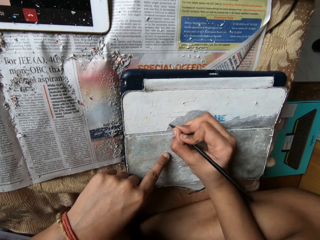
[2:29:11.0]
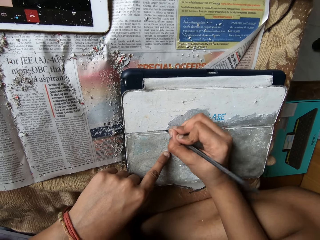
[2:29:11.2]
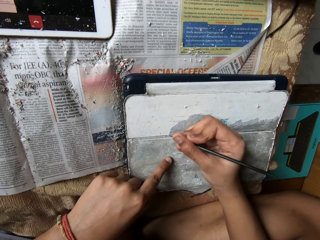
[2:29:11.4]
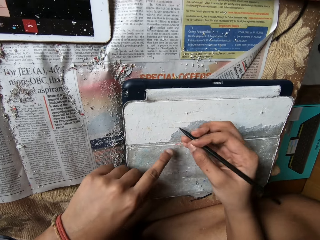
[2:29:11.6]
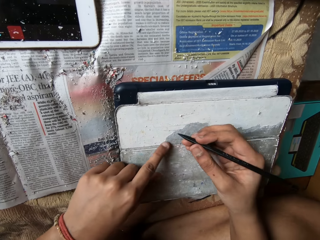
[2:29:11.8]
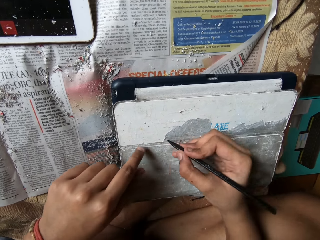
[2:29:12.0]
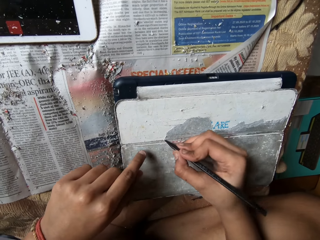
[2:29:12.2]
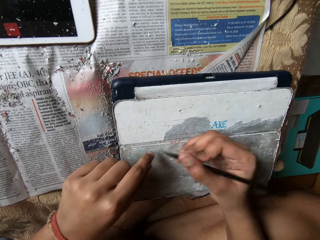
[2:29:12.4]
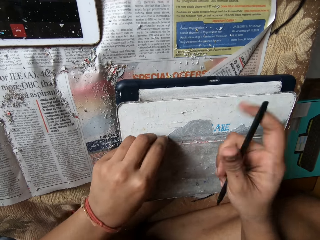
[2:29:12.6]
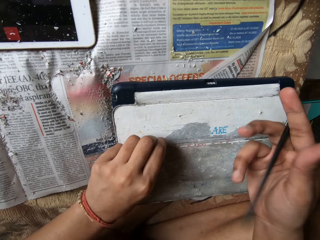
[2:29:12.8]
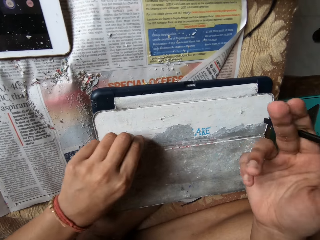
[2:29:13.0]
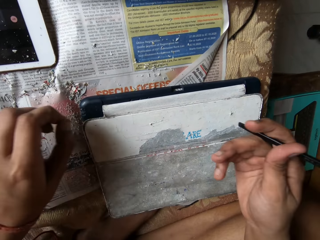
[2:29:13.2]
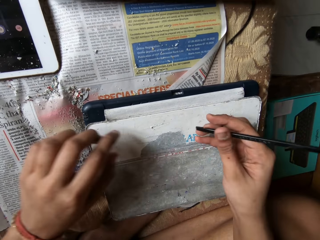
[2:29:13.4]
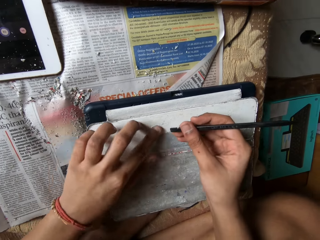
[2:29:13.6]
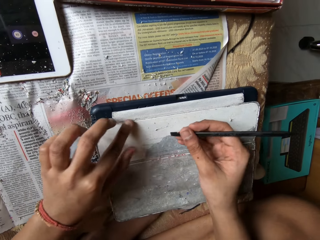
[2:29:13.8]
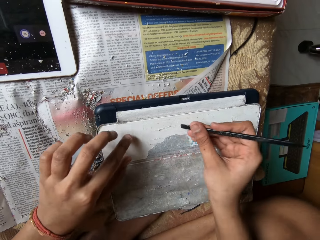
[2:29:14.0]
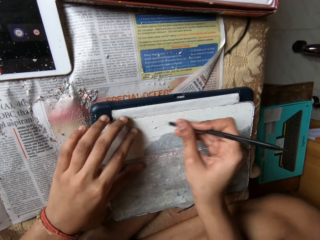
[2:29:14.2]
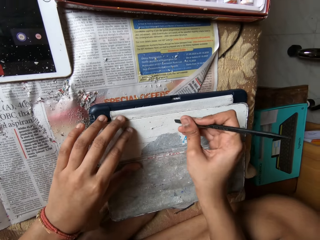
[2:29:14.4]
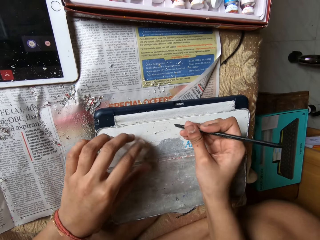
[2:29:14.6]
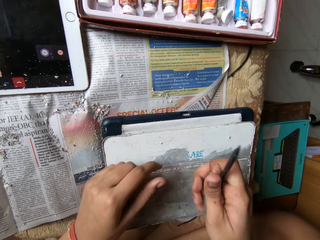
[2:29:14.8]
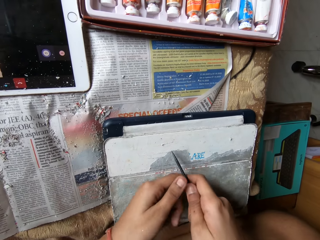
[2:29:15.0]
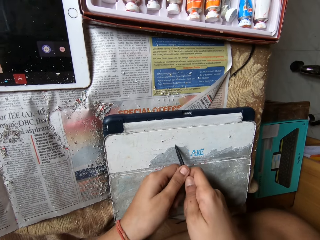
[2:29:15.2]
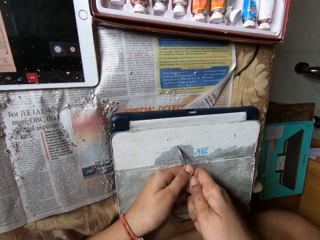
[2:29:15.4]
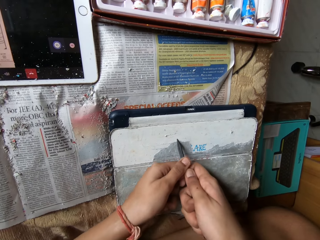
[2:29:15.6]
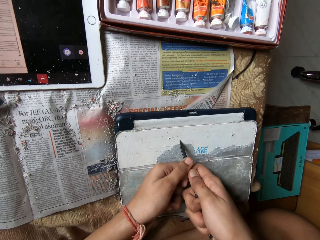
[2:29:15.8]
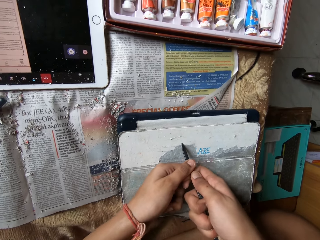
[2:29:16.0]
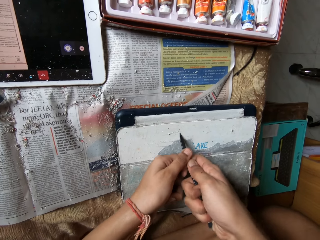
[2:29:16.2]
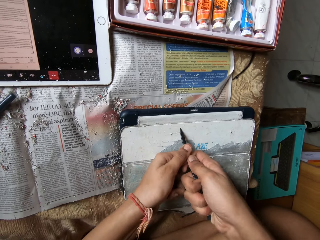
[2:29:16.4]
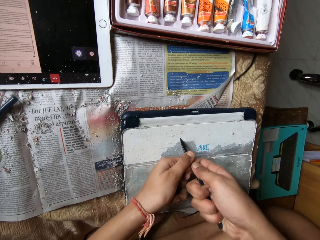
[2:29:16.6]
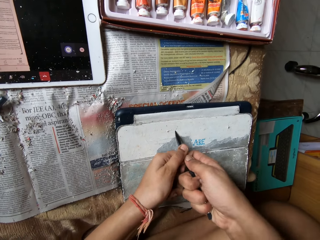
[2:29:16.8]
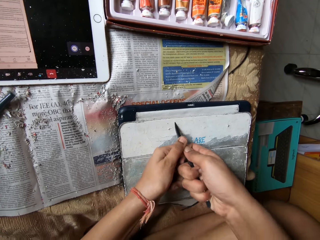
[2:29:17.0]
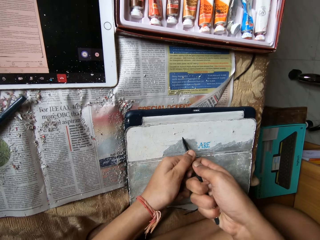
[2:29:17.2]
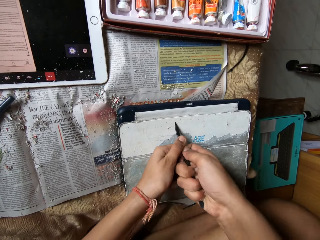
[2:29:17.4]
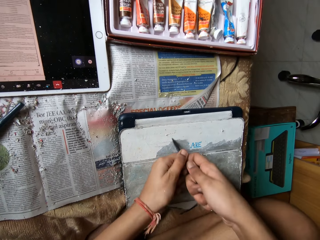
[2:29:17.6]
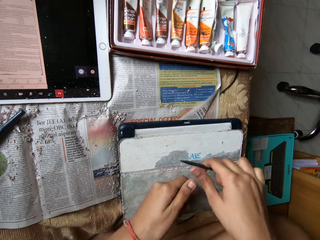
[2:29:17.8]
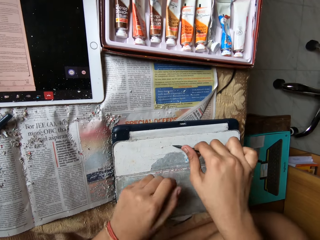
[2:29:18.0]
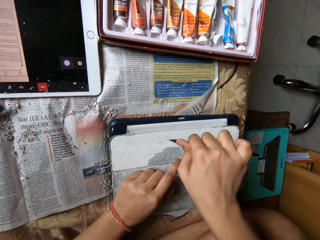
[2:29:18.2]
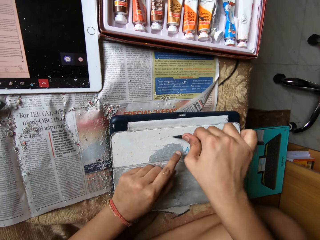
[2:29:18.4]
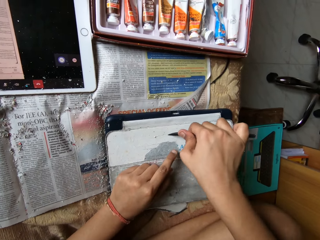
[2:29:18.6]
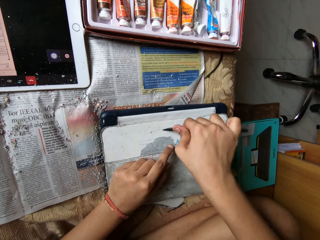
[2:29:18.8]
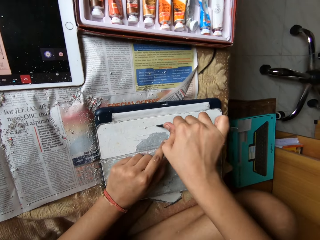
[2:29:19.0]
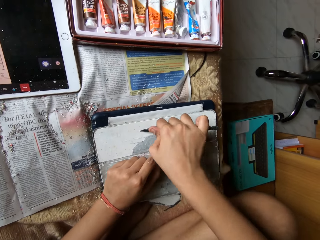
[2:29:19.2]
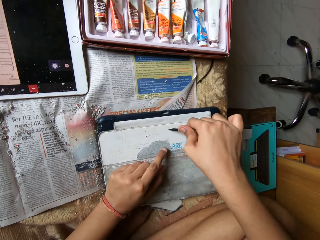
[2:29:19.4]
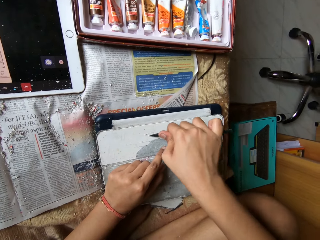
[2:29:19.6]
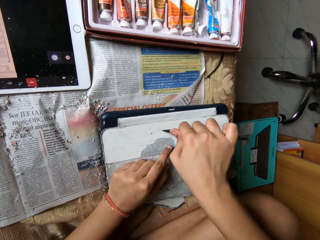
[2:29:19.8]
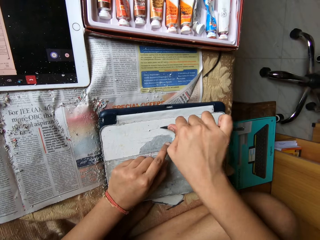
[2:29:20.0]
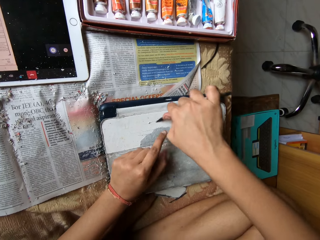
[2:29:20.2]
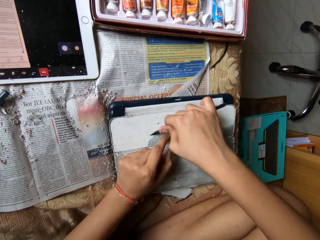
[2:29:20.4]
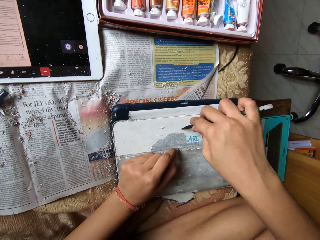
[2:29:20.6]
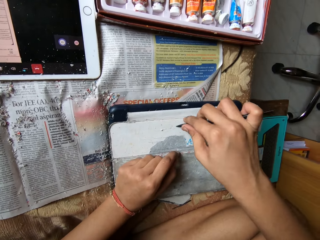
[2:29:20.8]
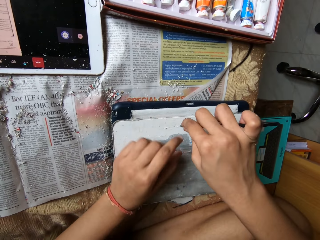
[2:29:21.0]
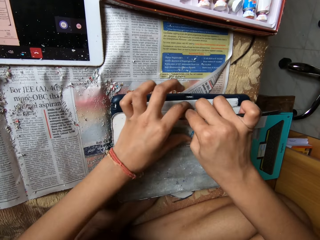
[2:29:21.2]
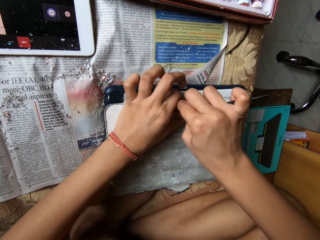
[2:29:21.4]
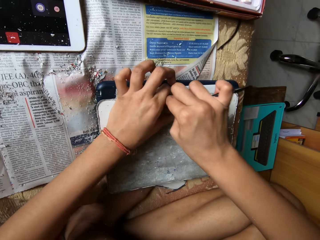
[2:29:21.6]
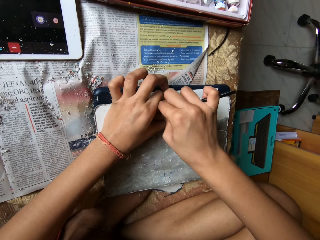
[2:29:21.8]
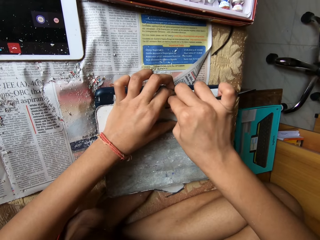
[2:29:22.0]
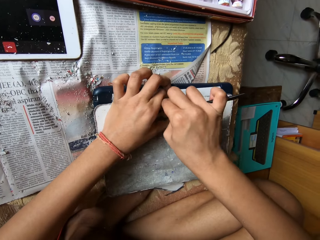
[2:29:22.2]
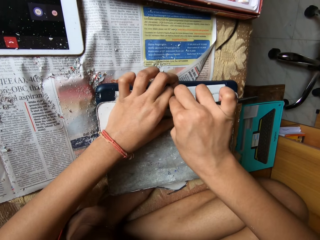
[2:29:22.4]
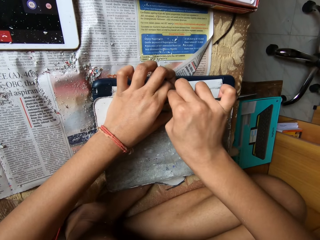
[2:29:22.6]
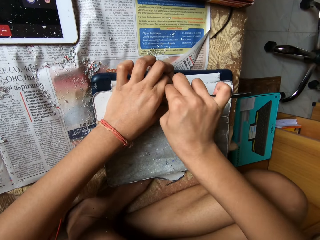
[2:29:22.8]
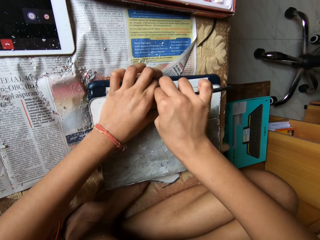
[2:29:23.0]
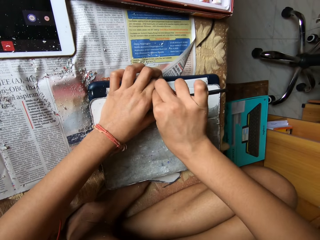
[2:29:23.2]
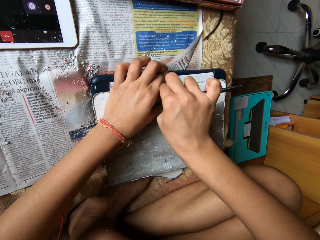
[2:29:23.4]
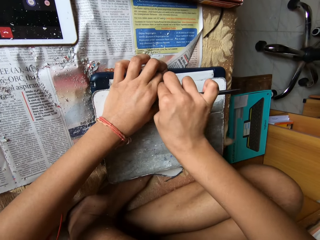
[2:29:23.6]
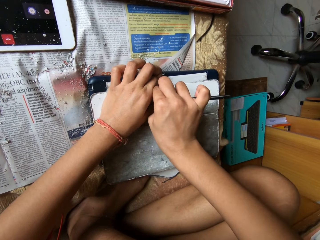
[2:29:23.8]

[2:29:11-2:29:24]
The camera wearer touches the pouch with her left index finger. She picks the scratched pouch with her left fingers. She scratches the pouch with the pen in her hands. She scratches the pouch with the pen in her right hand. She scratches the pouch with the pen in her hands.

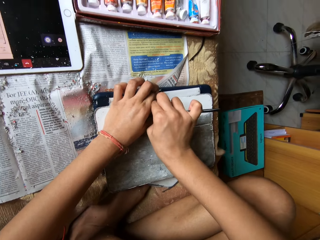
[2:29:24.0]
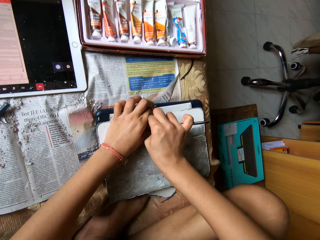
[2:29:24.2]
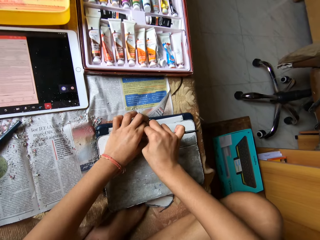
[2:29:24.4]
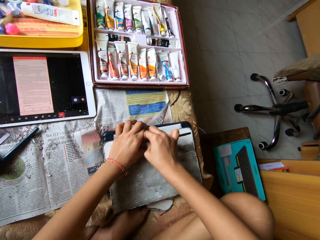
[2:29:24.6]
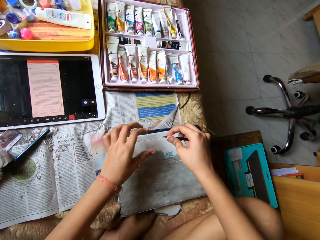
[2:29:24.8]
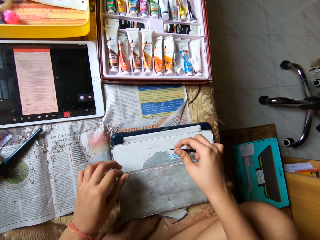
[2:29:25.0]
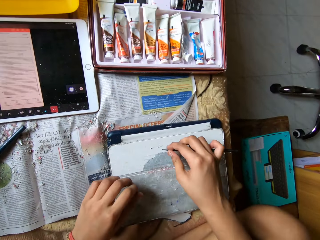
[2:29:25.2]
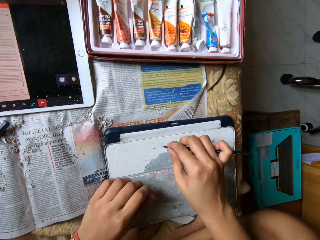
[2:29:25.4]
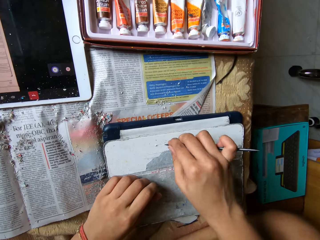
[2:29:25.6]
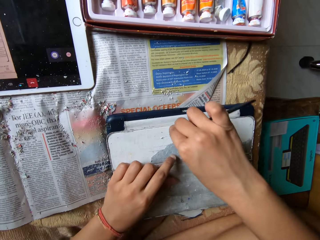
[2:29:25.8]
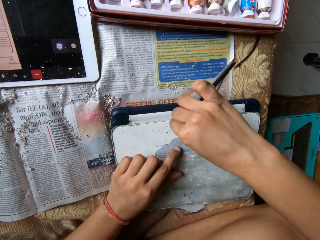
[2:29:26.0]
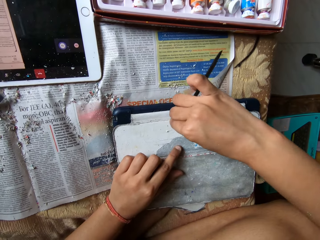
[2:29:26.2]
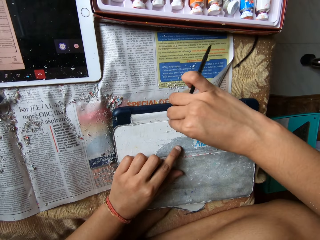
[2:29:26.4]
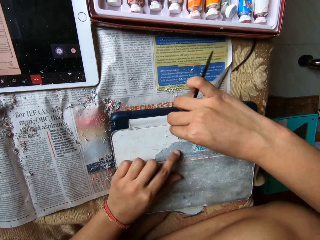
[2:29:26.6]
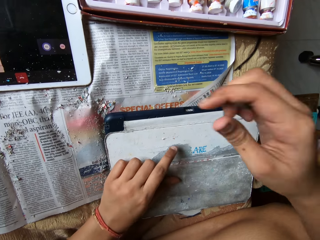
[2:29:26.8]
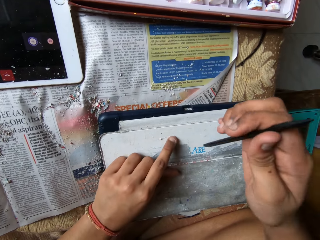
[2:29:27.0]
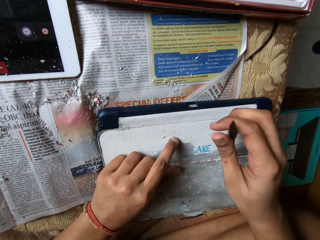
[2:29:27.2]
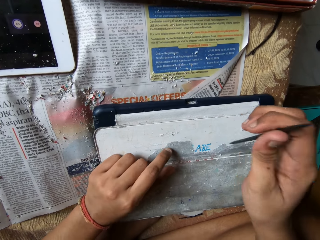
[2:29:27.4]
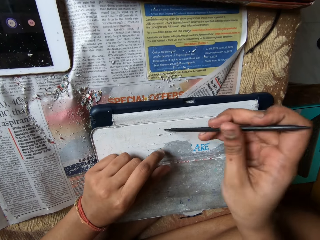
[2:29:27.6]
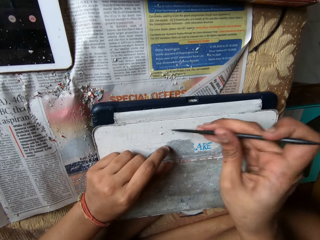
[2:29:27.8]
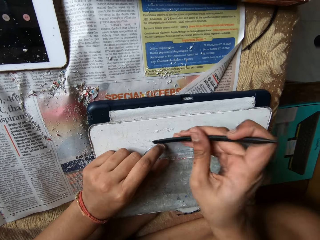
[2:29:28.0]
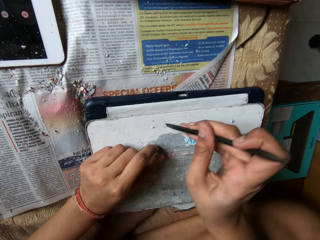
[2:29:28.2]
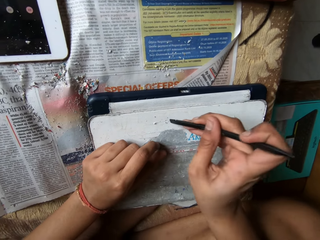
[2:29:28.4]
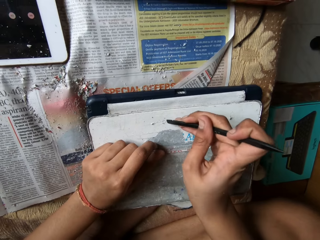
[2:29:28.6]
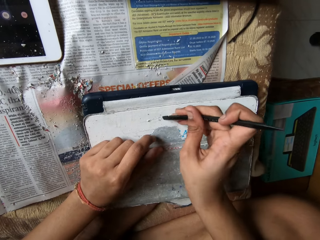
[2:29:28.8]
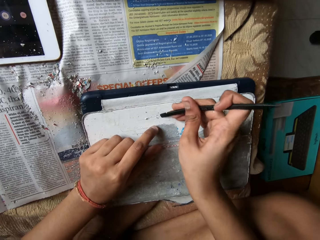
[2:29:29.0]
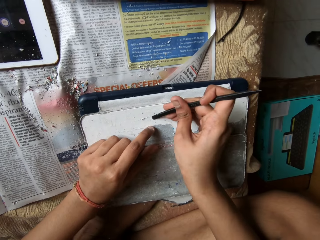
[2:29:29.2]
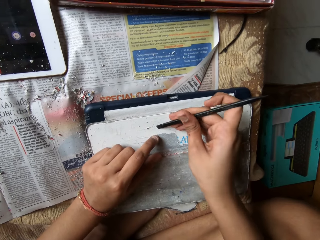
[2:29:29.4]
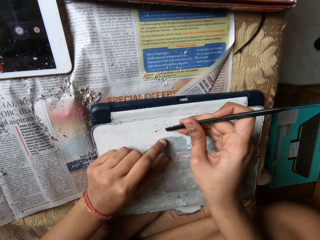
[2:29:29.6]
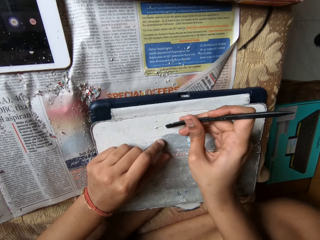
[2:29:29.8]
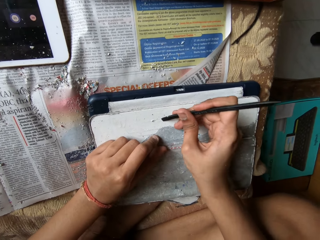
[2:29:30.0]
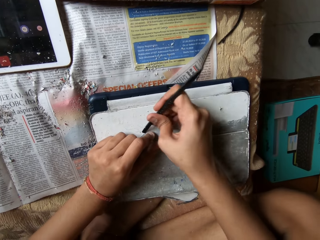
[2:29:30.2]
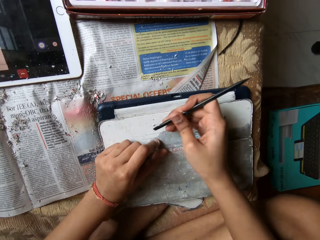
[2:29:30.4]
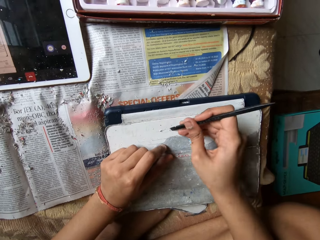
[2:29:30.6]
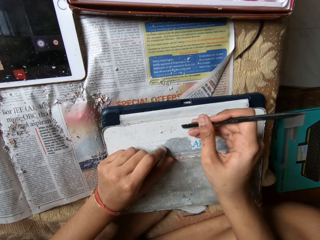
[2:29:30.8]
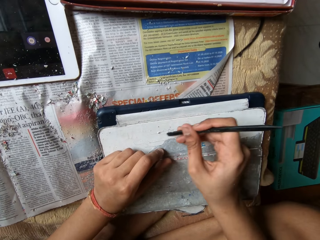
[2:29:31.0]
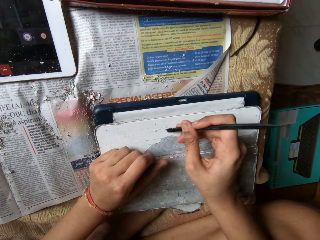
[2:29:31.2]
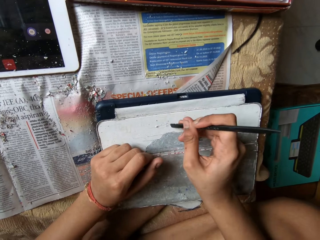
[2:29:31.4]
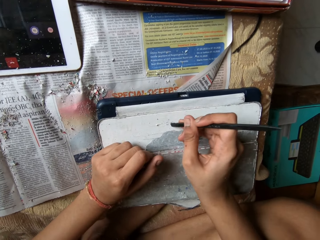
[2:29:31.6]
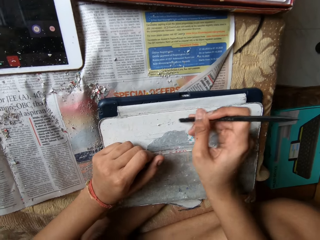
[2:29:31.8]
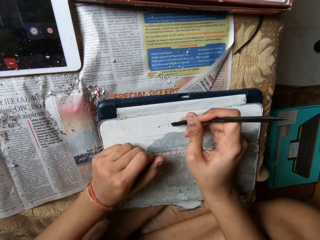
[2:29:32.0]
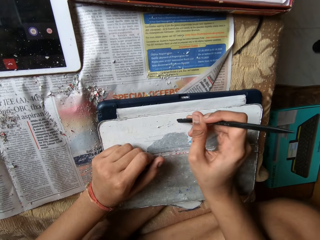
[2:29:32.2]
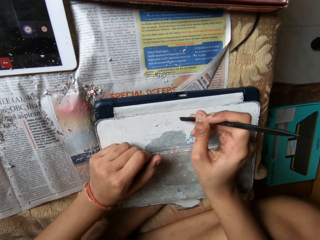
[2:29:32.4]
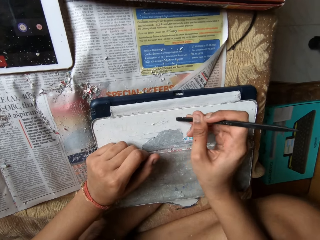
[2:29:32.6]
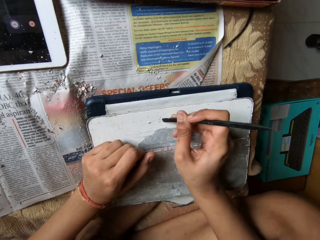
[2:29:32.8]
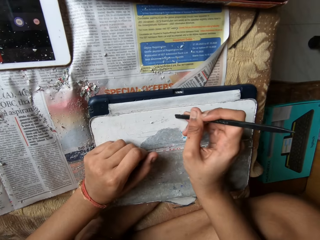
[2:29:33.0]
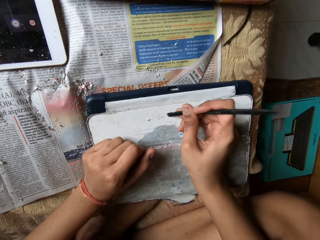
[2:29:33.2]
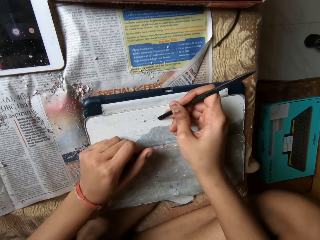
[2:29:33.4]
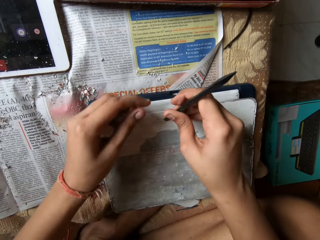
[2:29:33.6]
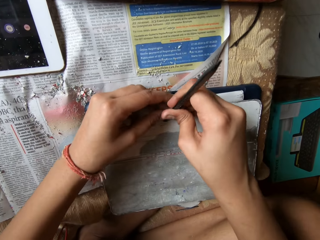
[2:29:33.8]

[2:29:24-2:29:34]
The camera wearer scratches the pouch with the pen in her right hand. She touches the pouch with her left index finger. She scratches the pouch with the pen in her right hand.
